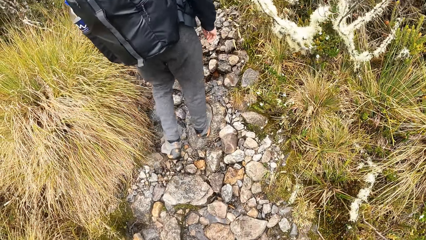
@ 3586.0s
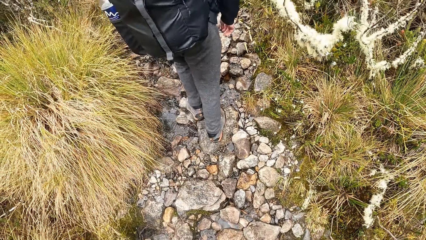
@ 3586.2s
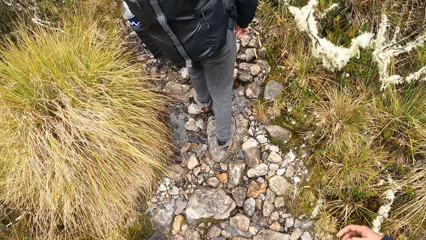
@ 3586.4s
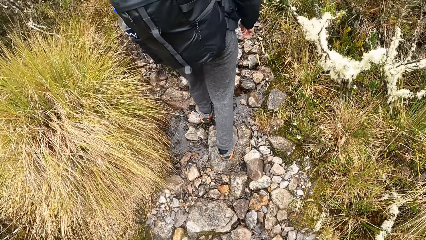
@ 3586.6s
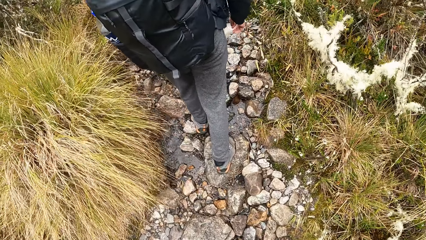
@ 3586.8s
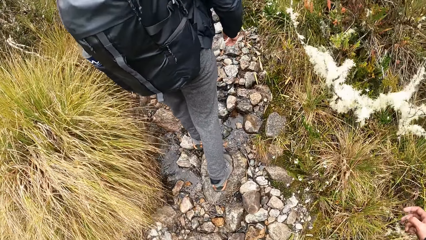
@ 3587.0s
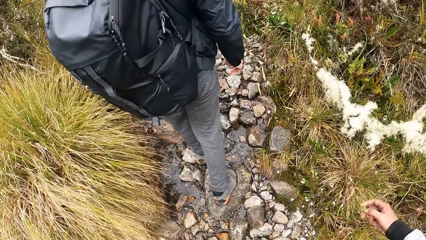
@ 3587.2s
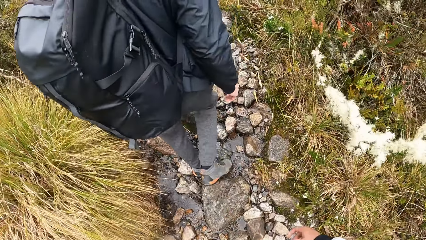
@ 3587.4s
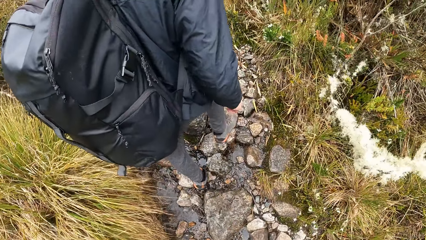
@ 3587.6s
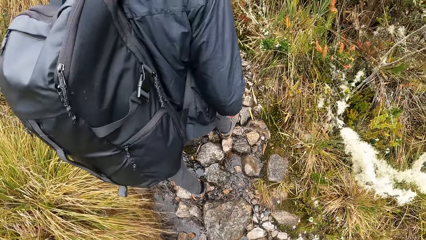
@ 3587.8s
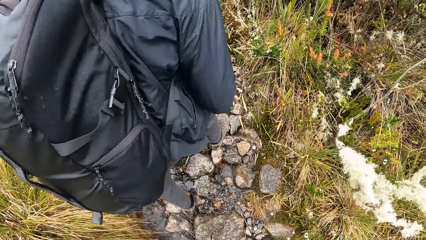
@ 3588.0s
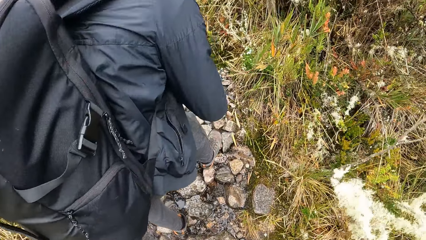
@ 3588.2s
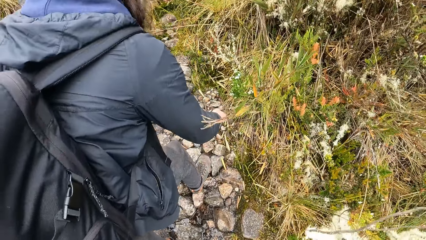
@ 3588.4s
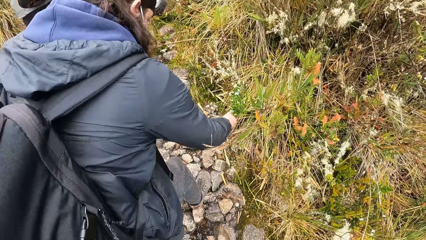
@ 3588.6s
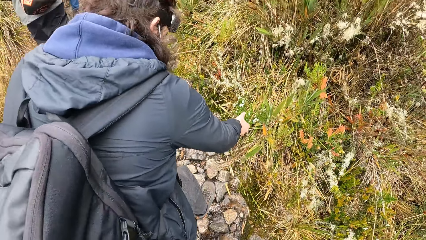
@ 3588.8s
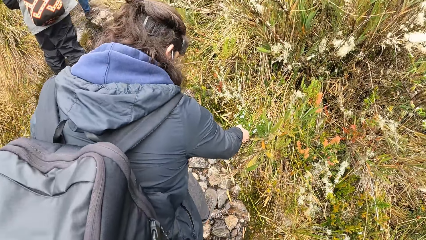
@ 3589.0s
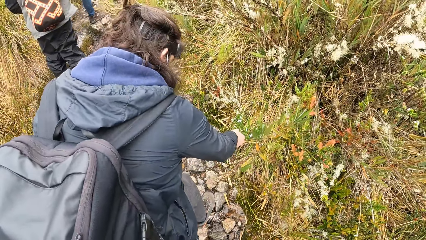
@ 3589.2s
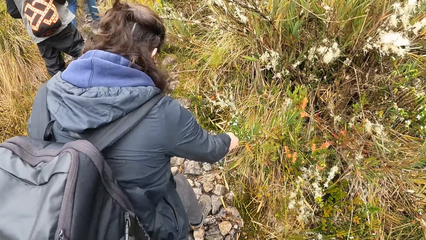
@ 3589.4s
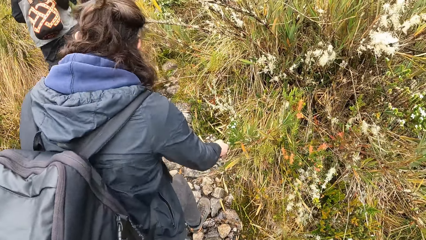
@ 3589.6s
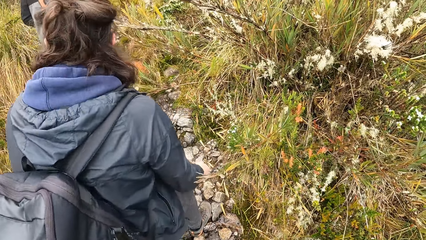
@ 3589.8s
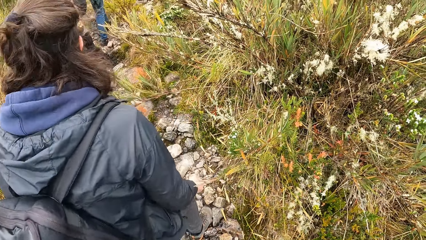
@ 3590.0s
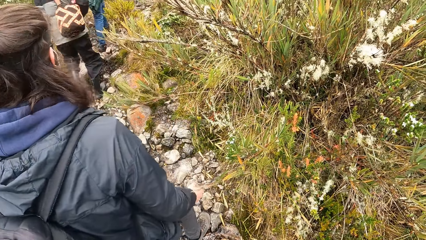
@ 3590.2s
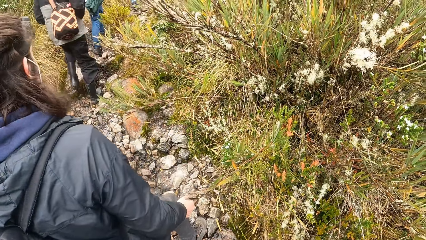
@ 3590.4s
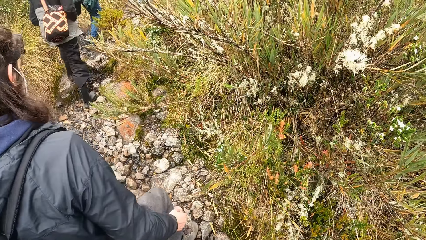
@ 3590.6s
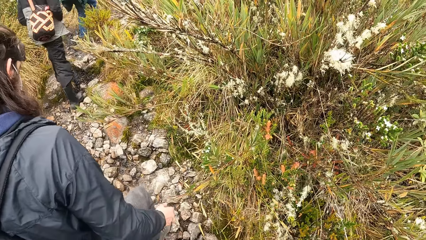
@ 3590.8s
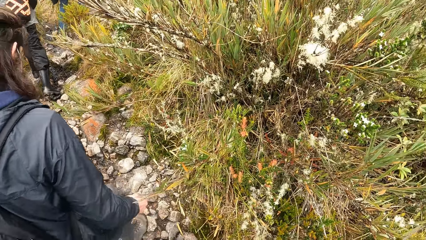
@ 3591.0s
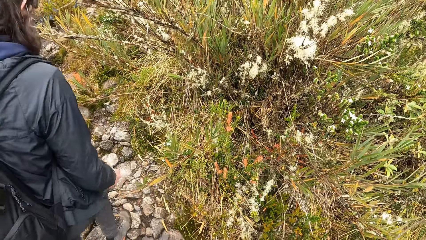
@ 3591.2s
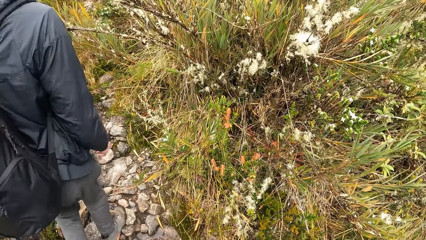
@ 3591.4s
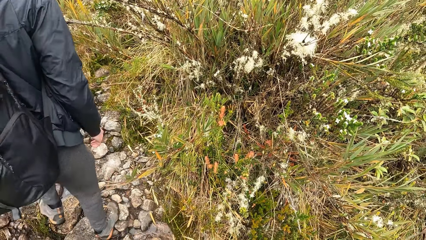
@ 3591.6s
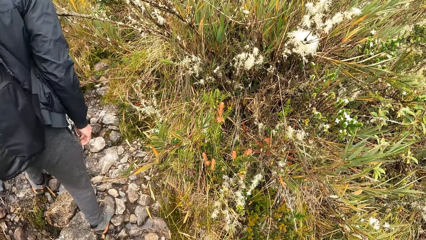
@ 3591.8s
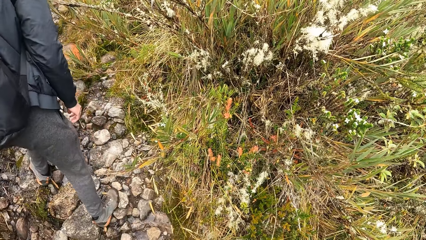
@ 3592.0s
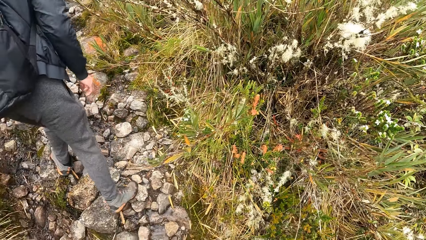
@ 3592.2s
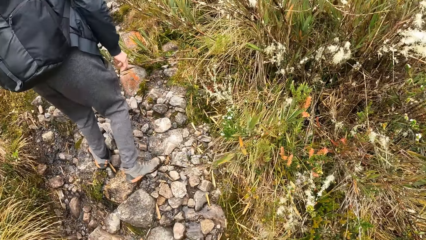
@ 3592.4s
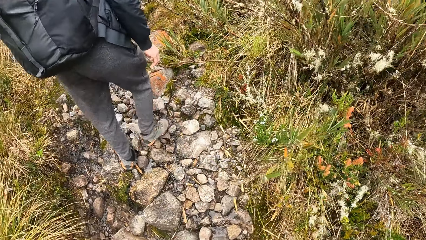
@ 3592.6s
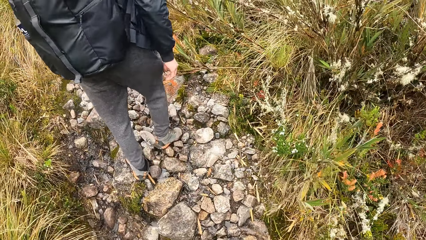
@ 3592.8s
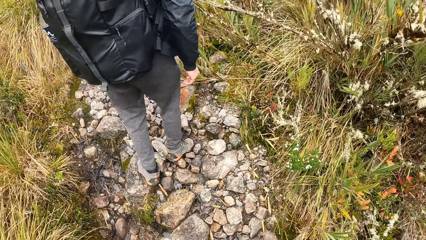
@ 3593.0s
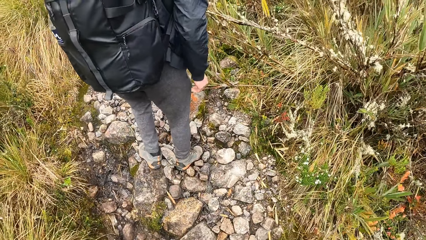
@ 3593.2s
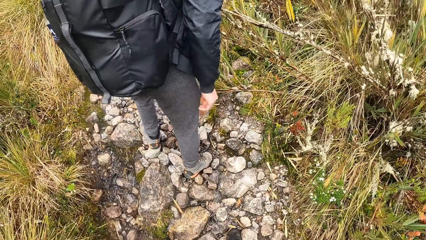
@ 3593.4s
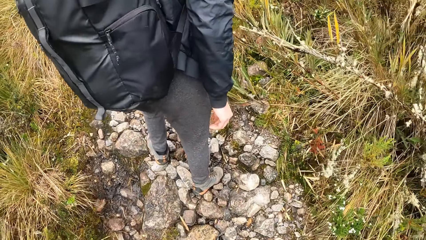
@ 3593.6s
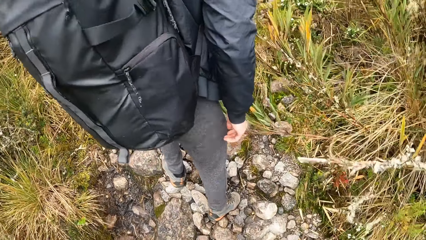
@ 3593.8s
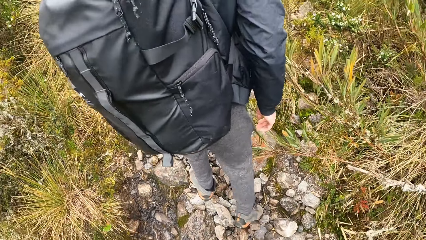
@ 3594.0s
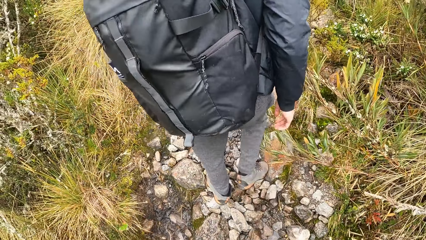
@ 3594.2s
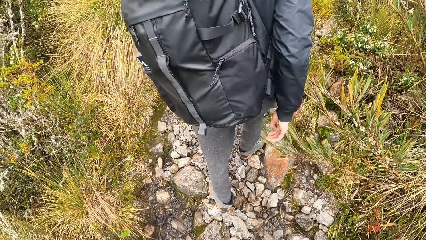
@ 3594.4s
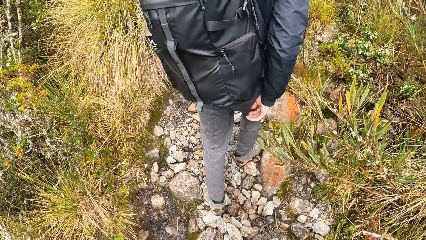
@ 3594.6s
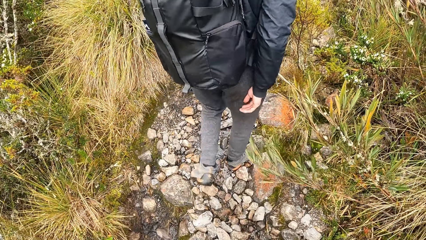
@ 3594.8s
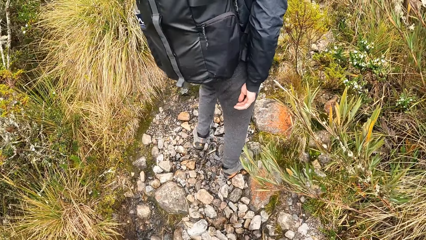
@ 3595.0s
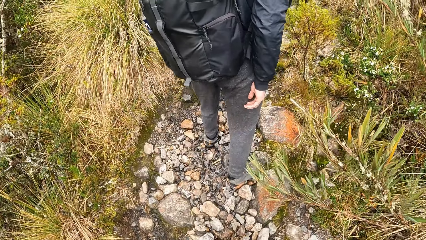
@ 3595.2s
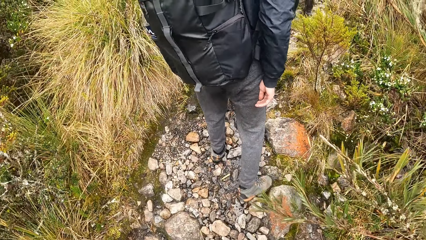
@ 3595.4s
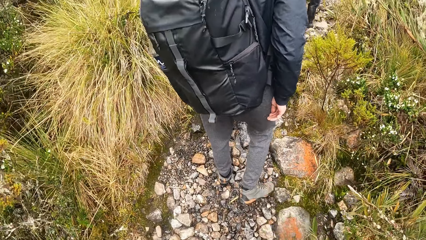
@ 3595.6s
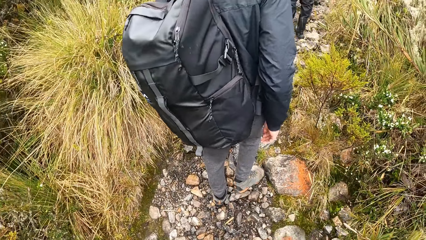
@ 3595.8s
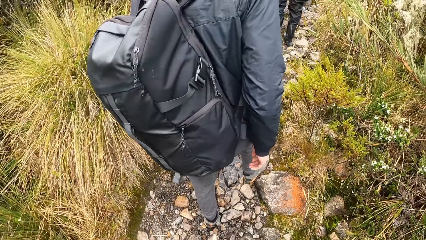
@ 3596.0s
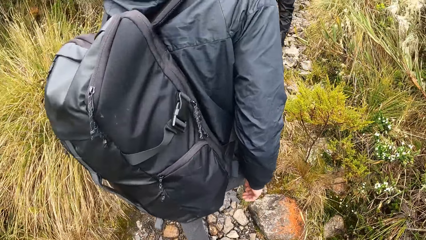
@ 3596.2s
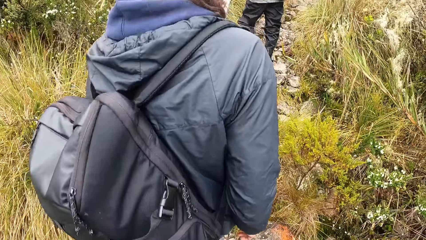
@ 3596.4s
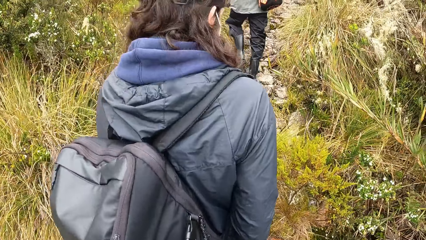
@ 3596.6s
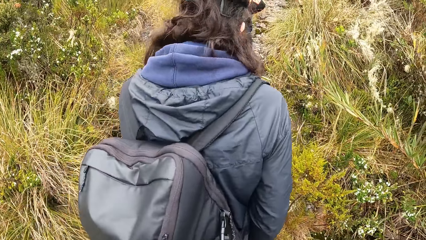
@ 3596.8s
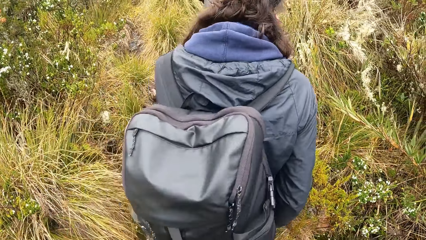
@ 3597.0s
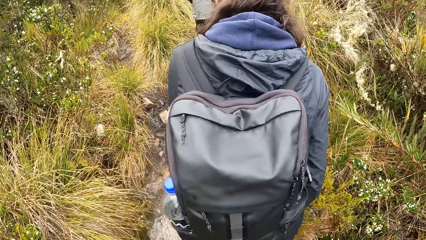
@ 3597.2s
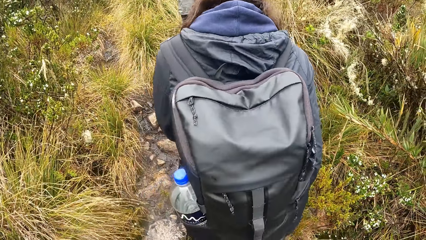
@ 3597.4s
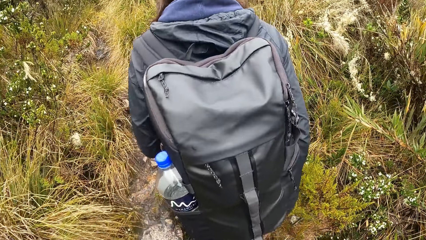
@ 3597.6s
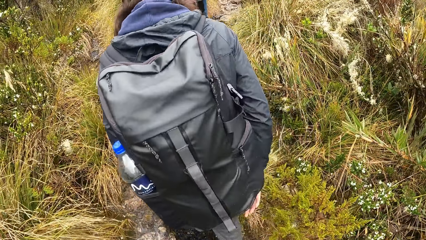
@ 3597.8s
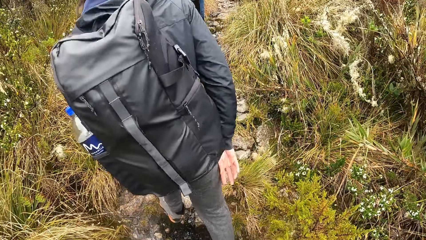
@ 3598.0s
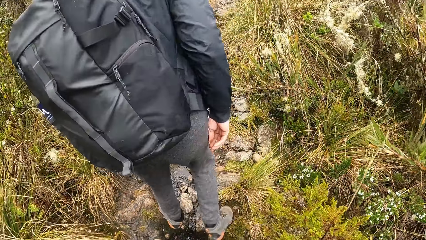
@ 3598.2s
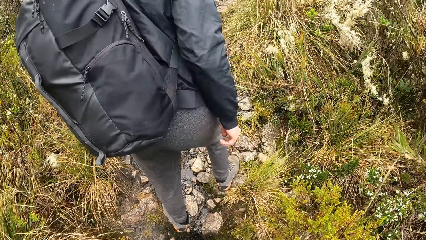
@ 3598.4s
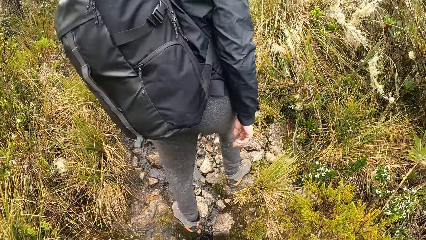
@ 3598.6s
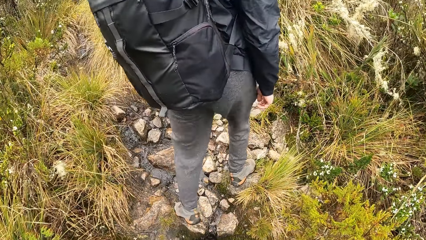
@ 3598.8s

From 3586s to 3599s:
The camera wearer moves their hands. A man touches a flower in the bush on the pathway with his right hand. The man walks down the pathway in the bush. The camera wearer walks down the pathway in the bush.

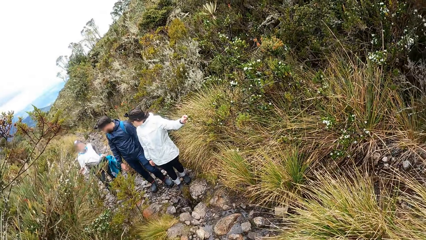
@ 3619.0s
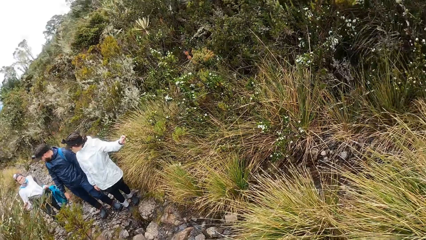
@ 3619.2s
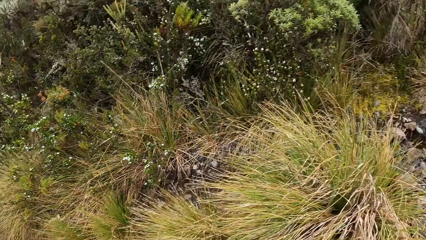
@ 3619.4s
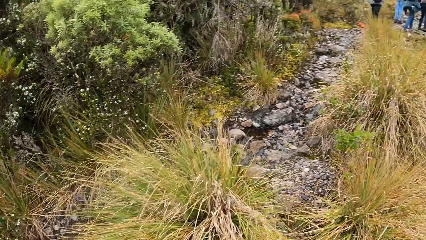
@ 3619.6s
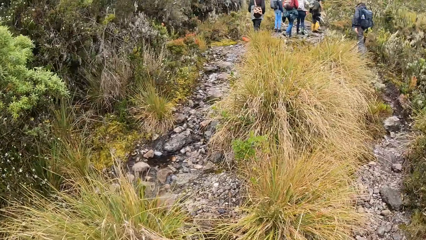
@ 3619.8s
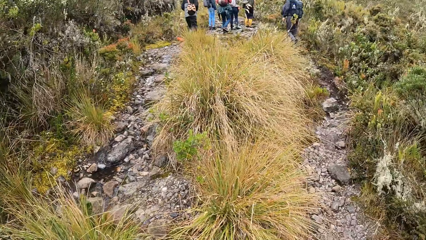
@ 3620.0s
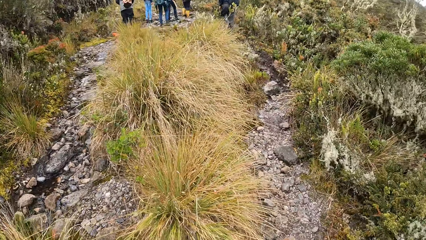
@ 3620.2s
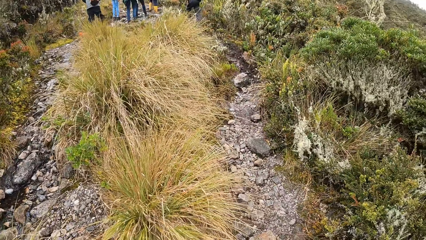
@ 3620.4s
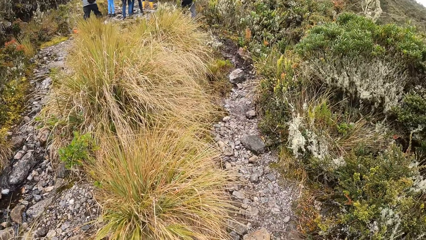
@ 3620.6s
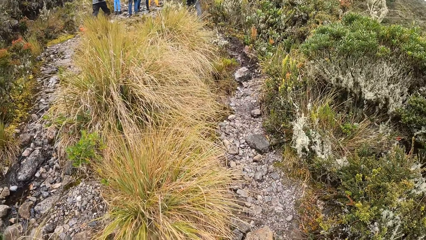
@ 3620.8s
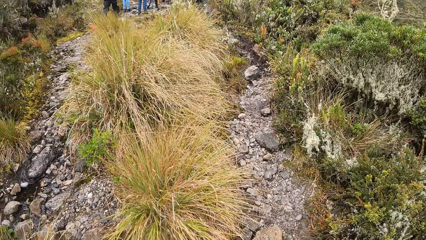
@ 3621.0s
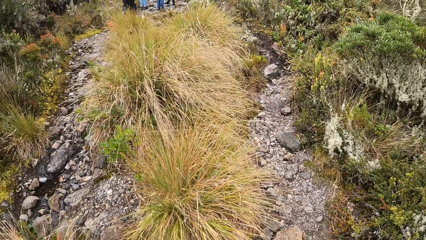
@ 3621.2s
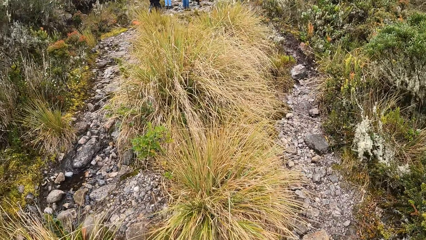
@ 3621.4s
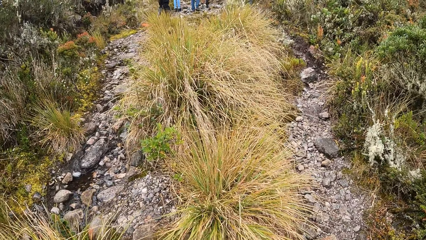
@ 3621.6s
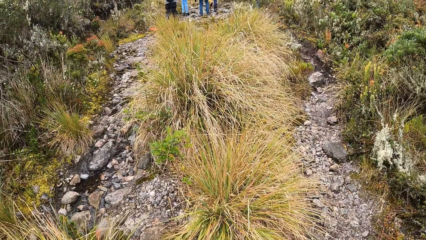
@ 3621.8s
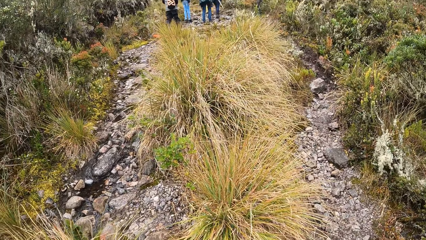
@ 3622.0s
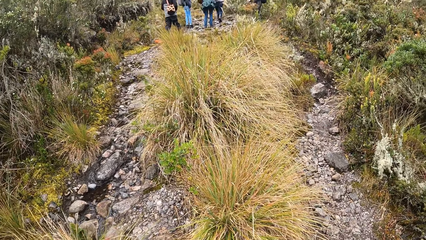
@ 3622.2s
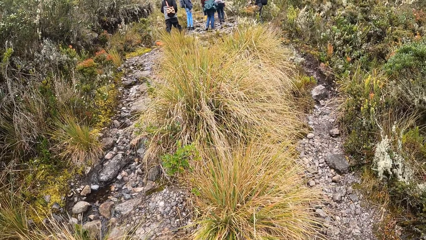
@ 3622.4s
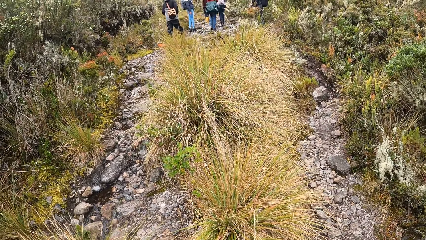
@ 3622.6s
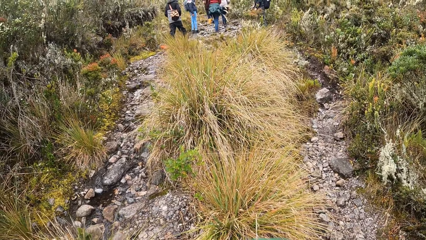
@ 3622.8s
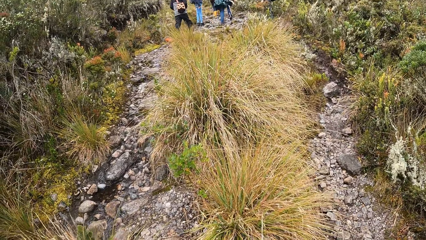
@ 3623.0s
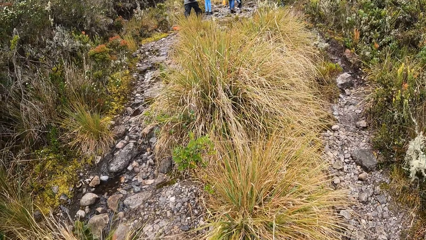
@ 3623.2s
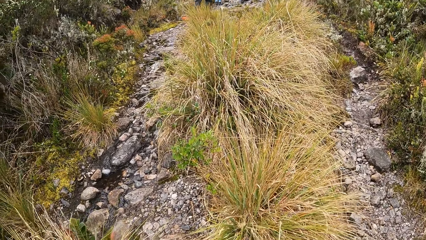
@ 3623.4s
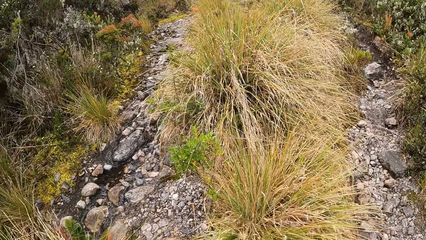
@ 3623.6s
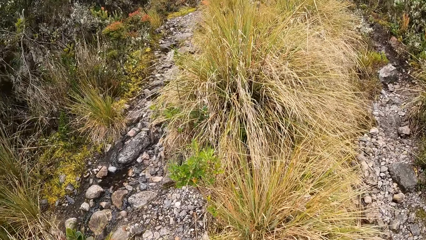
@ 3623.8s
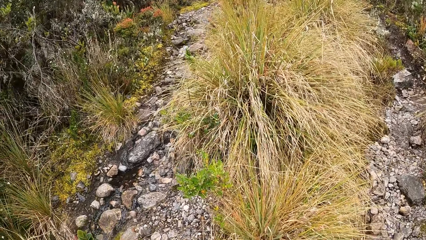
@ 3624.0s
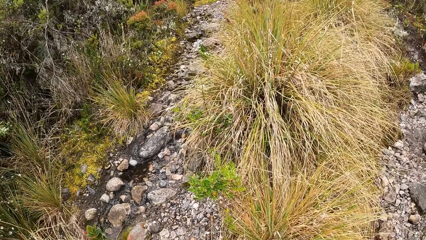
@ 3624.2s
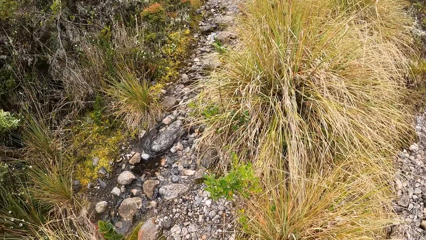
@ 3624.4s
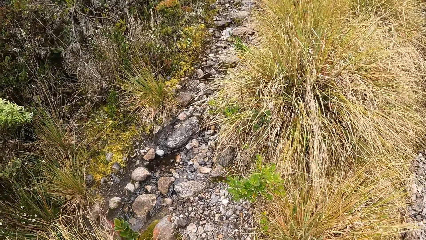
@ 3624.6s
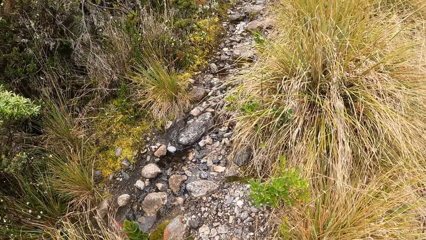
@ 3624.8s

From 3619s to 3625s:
The camera wearer looks at a woman, a man, and another woman on the pathway in the bush. The other woman touches a plant in the bush with her left hand. The camera wearer walks down the pathway in the bush.
